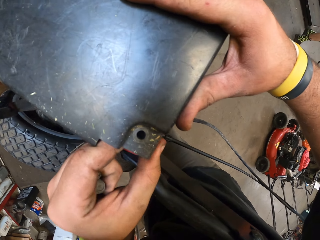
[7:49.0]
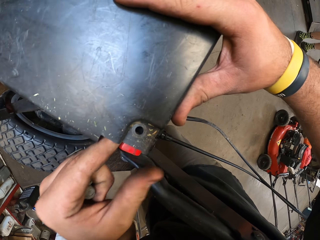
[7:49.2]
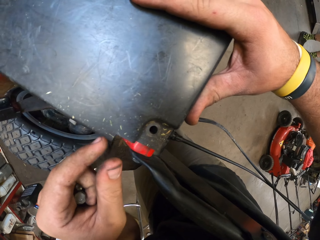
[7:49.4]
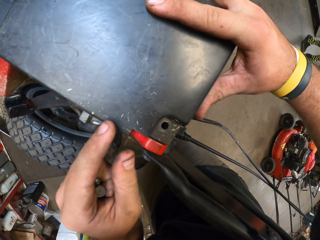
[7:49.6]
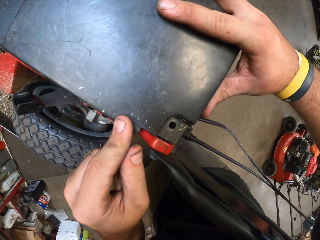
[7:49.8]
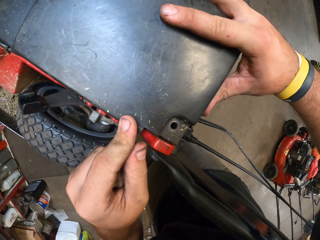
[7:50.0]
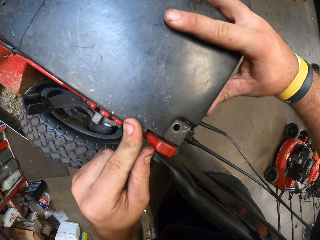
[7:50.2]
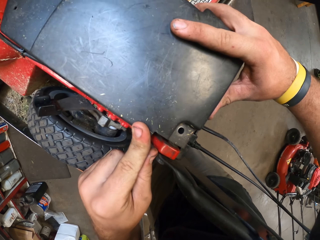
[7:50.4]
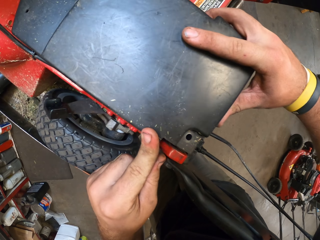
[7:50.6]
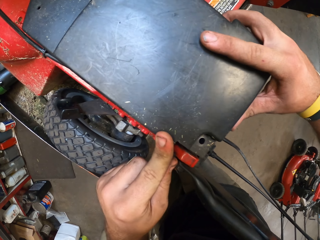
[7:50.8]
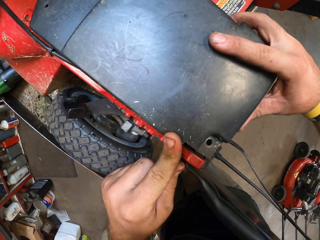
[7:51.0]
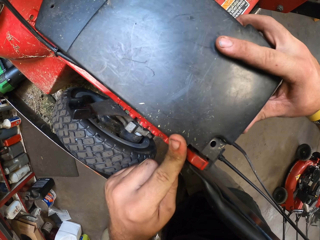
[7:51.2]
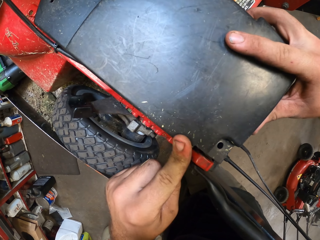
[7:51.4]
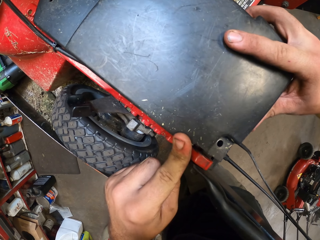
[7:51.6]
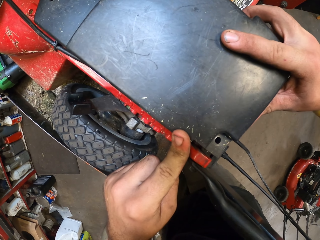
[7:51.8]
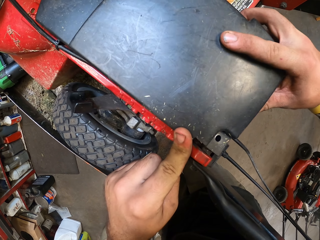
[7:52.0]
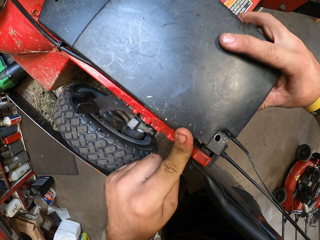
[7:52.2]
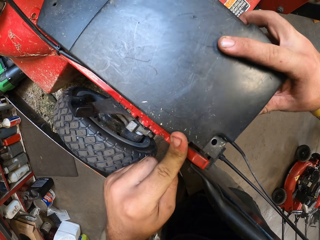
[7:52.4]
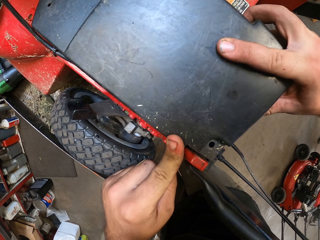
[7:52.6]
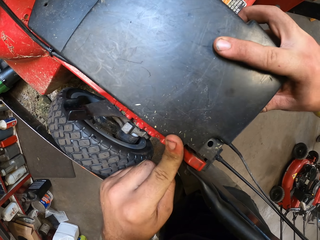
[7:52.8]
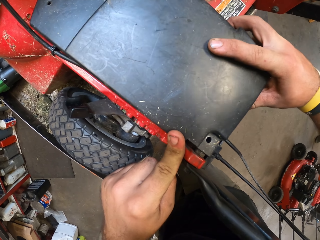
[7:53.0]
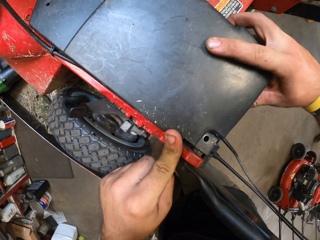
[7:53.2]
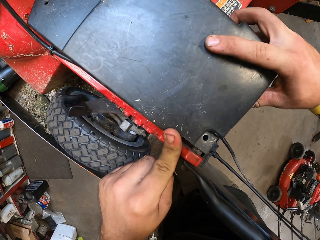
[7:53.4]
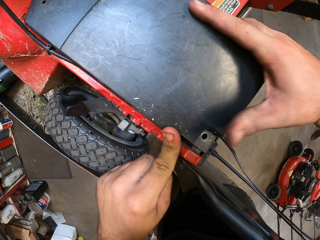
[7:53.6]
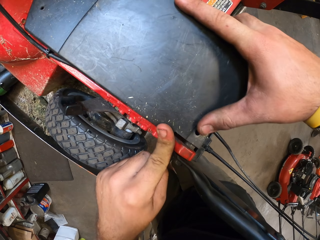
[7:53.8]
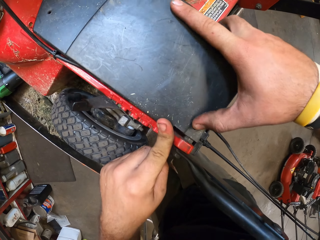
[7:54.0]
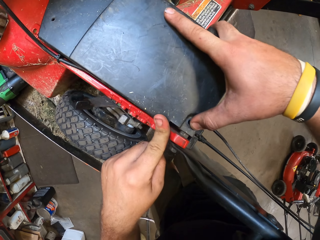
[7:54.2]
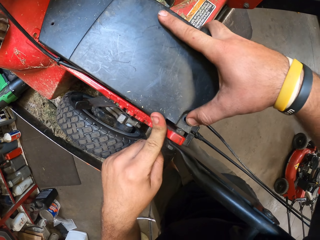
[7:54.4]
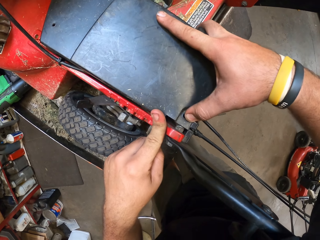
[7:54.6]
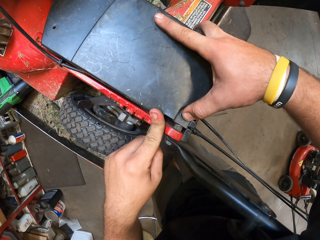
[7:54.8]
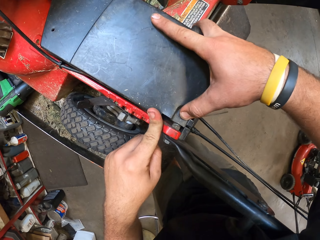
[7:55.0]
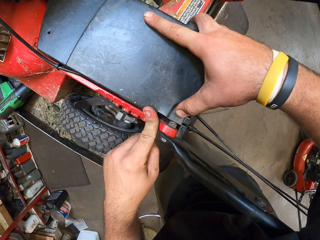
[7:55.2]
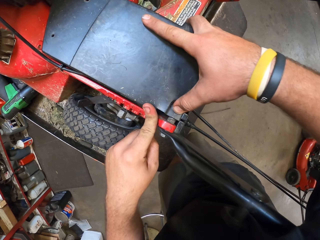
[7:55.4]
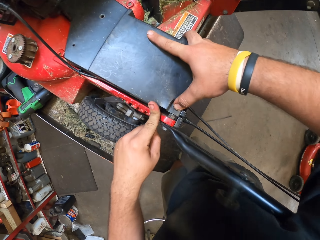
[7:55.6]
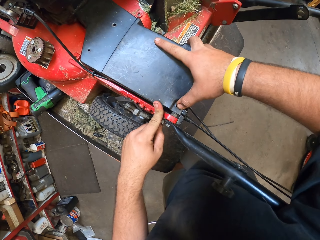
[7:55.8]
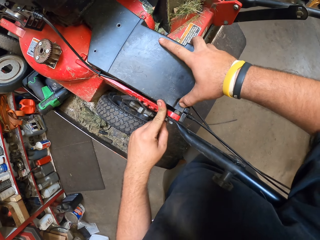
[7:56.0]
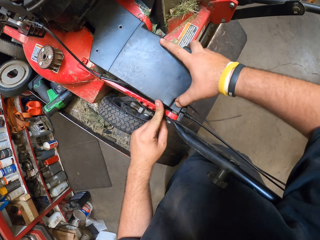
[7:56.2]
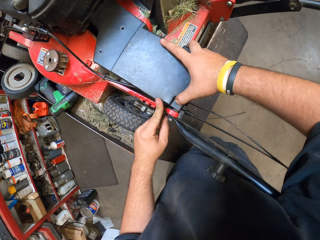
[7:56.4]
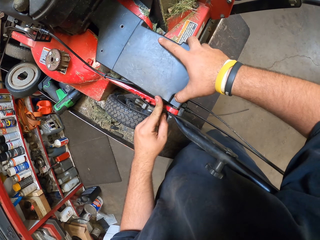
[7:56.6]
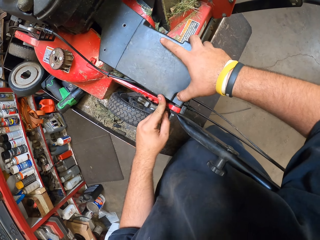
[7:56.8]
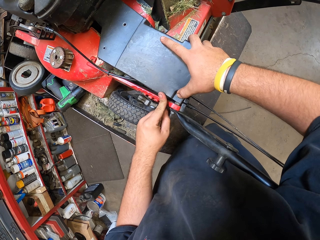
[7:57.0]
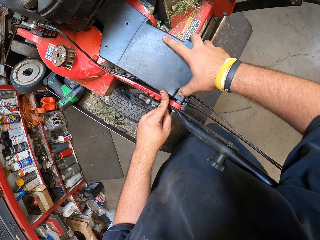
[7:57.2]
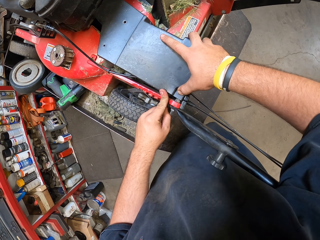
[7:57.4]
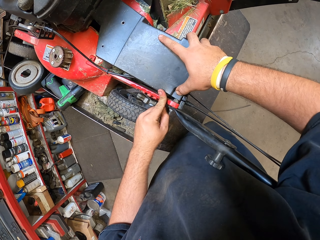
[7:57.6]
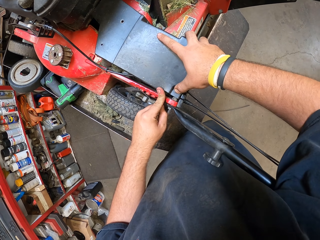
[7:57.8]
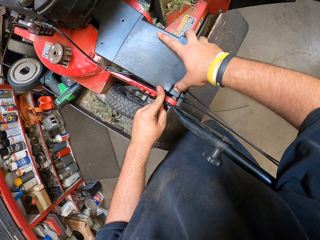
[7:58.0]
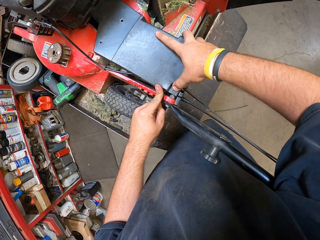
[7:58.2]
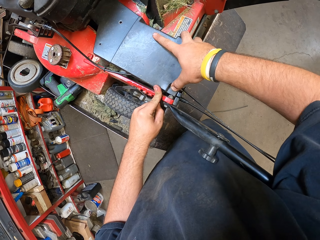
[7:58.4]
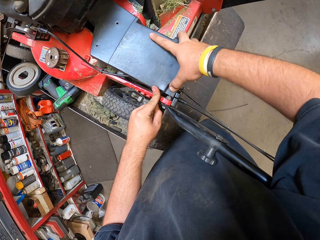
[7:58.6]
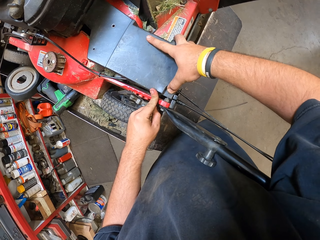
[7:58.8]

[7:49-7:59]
The camera wearer fixes the front cover plate on the lawn mower.

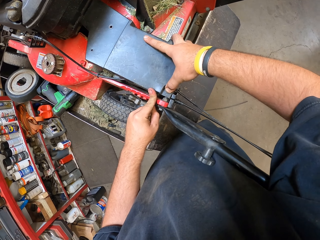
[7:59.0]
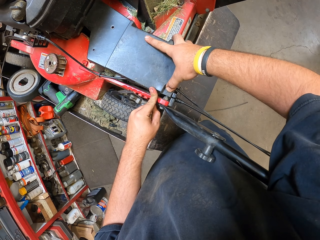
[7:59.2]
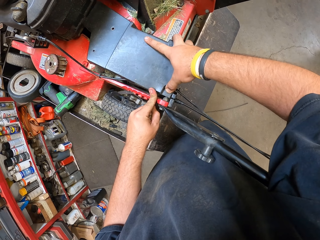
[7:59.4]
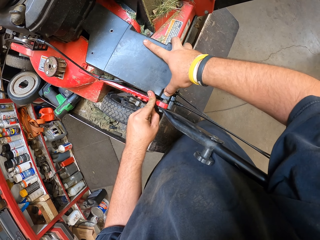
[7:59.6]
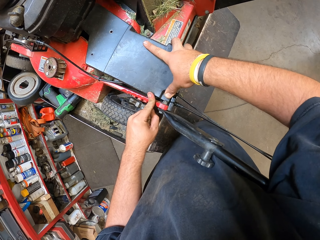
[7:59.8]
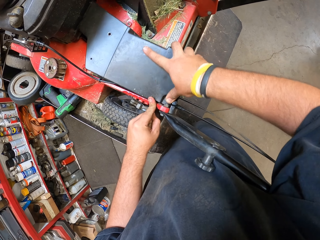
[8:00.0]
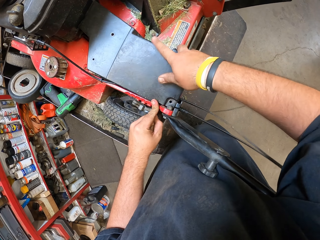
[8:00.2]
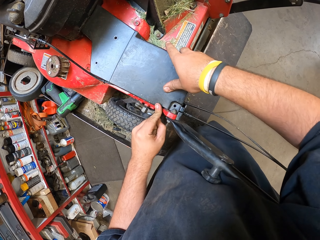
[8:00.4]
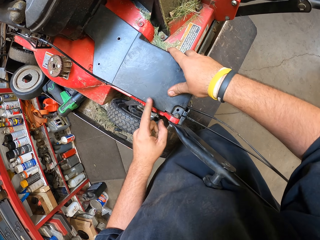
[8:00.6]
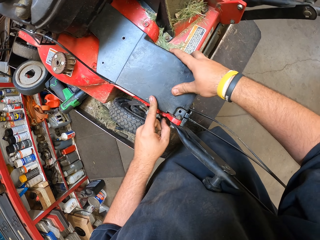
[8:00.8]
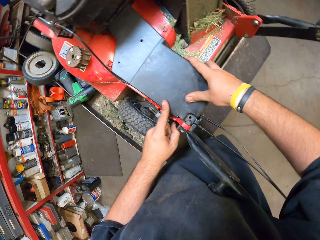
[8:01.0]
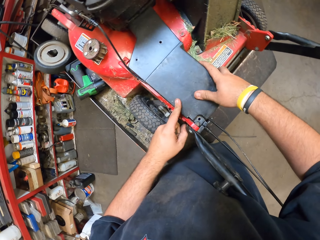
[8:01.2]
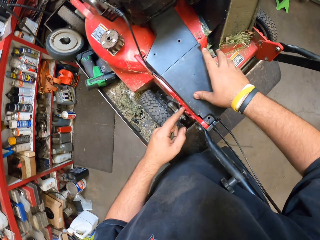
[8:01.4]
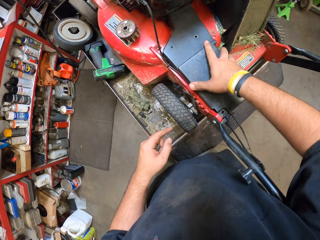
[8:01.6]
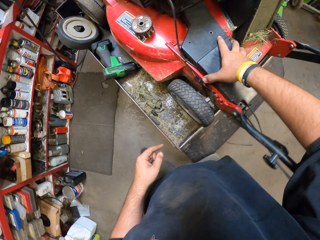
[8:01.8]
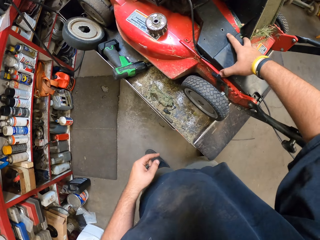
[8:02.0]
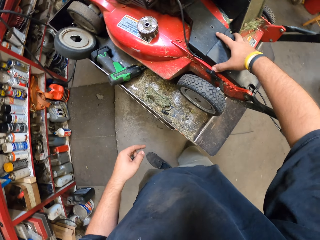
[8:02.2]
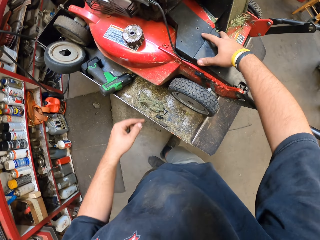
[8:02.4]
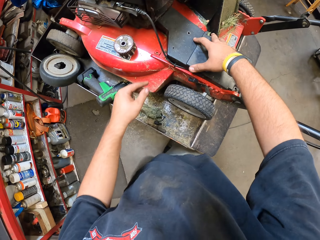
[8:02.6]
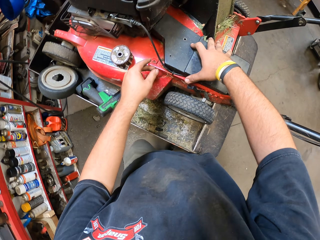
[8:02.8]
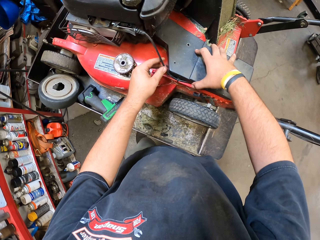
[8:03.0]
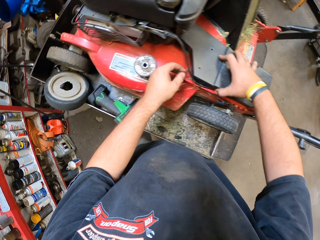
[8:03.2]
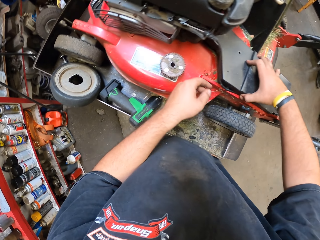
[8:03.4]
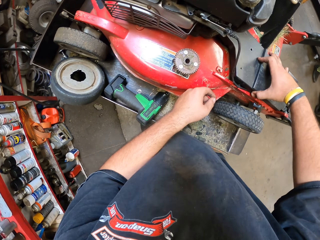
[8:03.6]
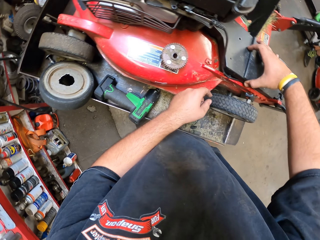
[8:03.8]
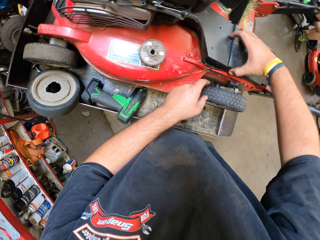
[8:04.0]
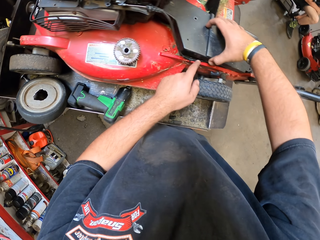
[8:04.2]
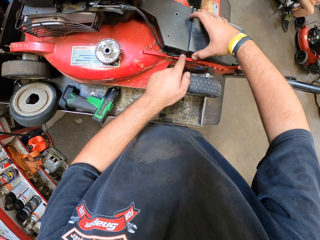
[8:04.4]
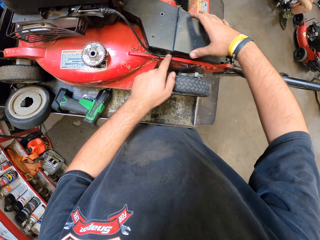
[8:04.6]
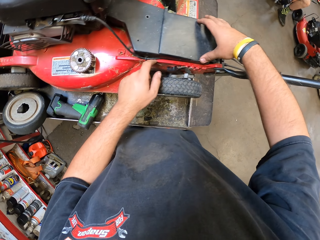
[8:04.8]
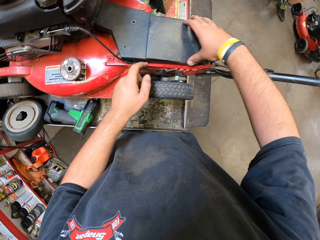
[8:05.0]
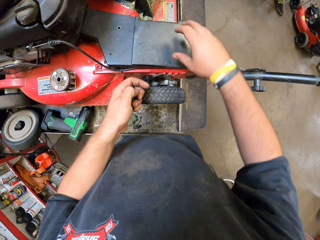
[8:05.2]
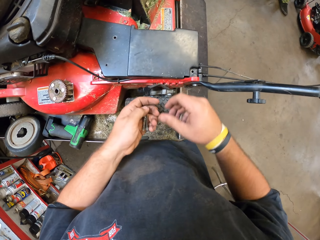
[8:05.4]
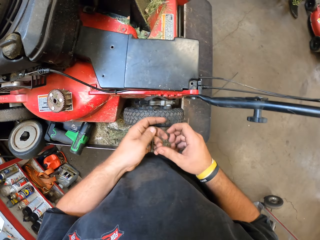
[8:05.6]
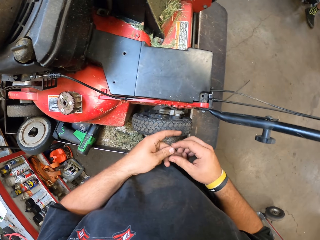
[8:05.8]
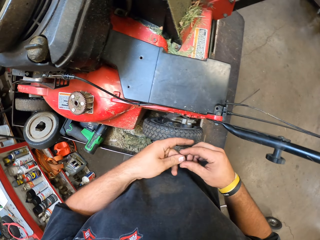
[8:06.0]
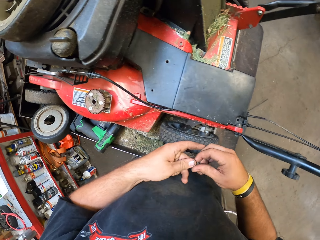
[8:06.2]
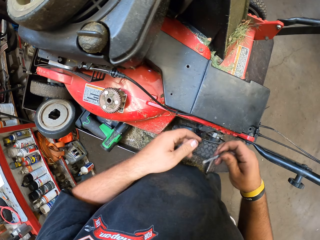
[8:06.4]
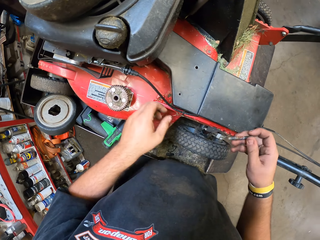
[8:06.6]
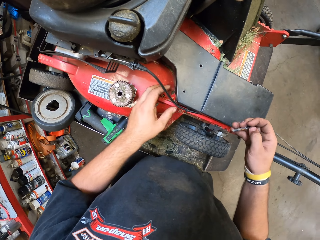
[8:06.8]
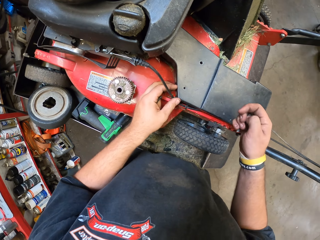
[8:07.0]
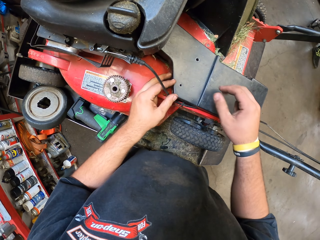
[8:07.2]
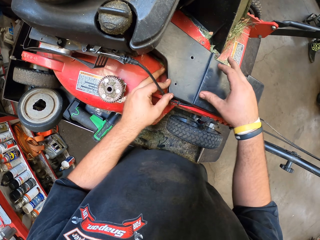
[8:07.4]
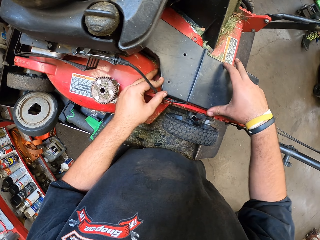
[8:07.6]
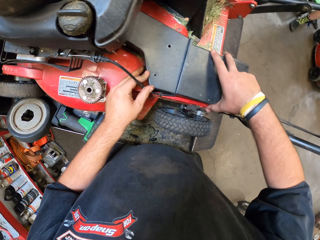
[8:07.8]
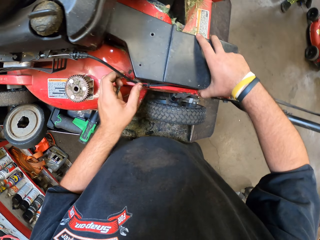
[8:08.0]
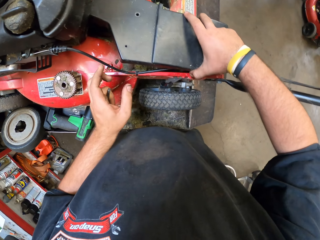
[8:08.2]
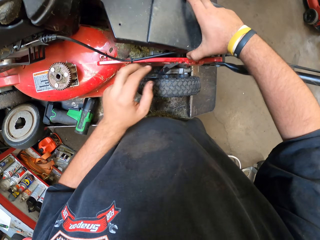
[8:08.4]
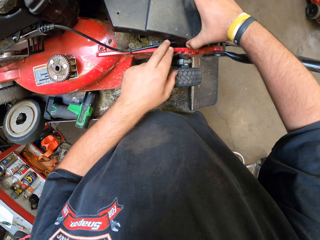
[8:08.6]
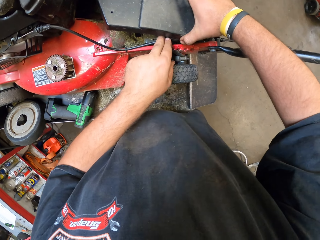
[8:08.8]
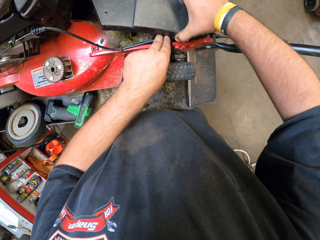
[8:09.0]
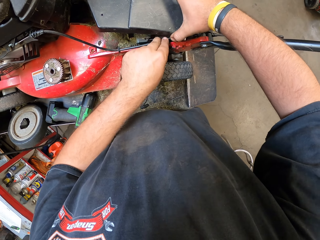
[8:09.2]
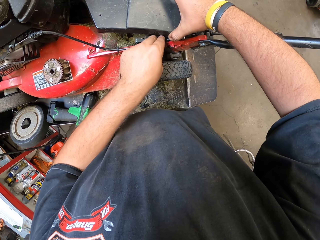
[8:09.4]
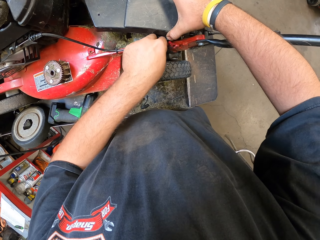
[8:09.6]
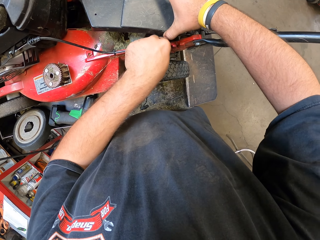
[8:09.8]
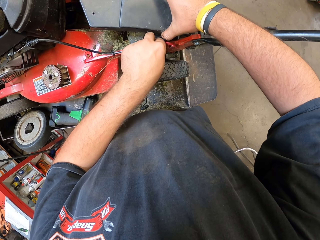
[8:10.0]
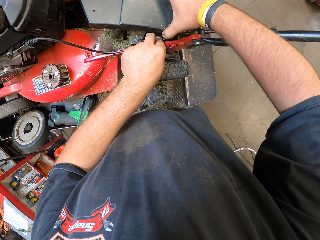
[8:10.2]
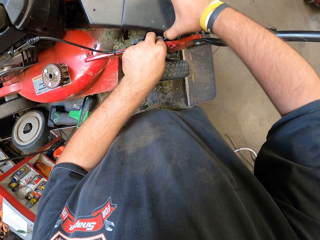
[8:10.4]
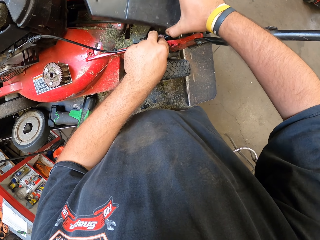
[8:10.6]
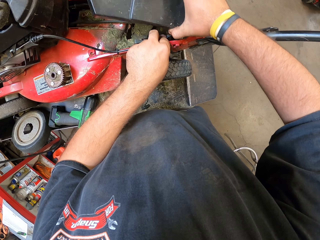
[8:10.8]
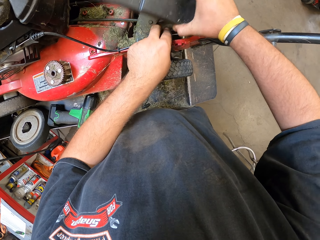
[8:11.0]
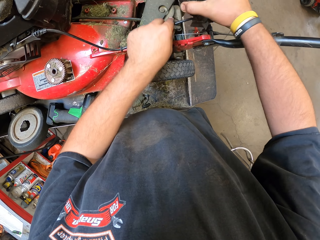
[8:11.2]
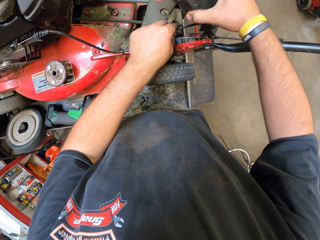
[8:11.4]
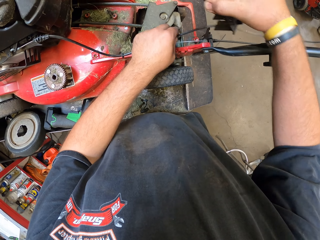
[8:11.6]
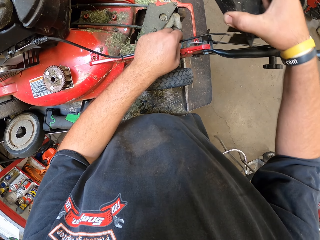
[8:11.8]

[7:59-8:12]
The camera wearer adjusts the cover on the lawn mower with the right hand. They pick up a bolt in the left hand with the right hand. They adjust the front cover plate on the lawn mower with the right hand. They grab the cable with the left hand and remove the cover with the right hand.
